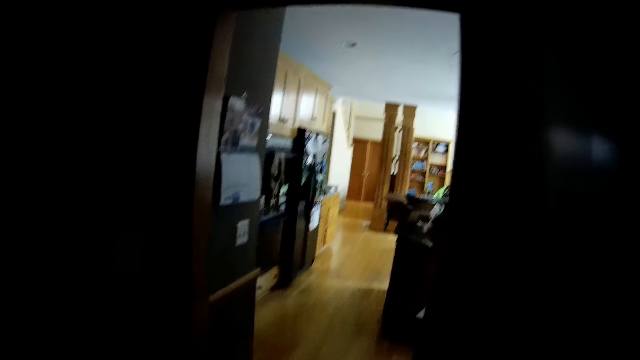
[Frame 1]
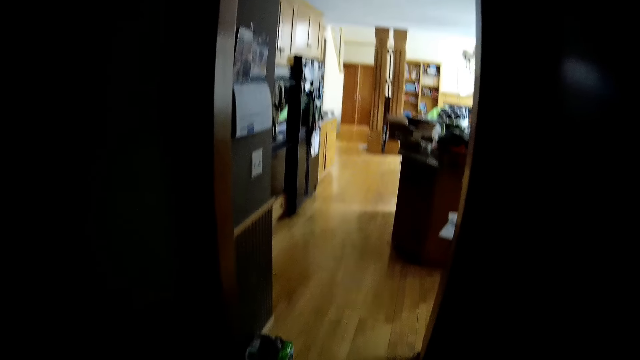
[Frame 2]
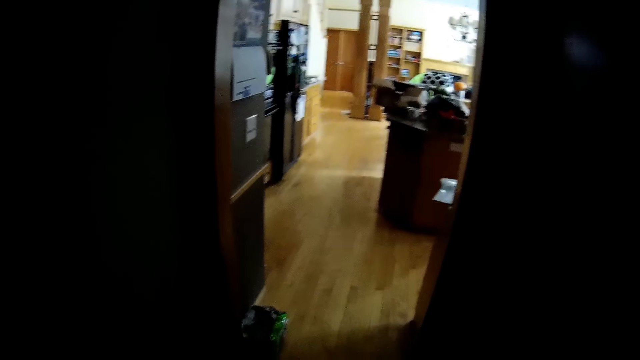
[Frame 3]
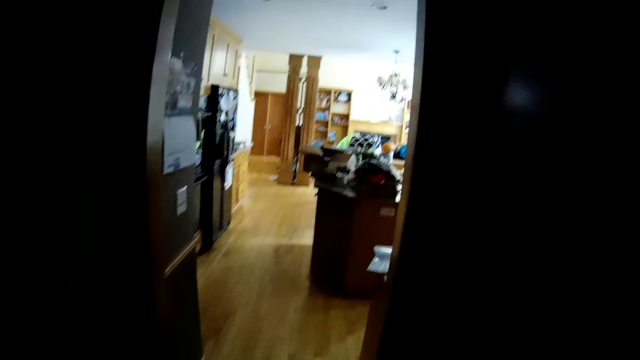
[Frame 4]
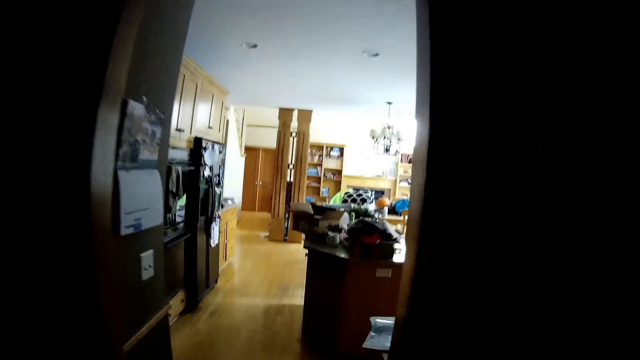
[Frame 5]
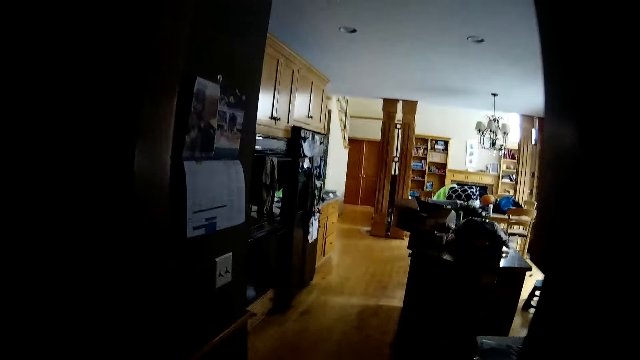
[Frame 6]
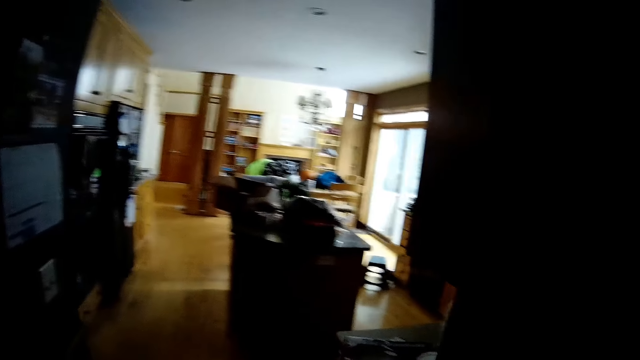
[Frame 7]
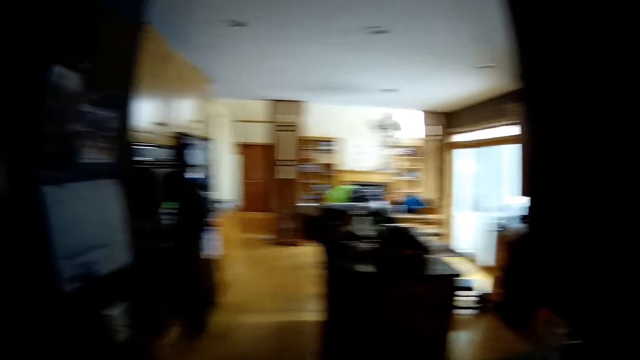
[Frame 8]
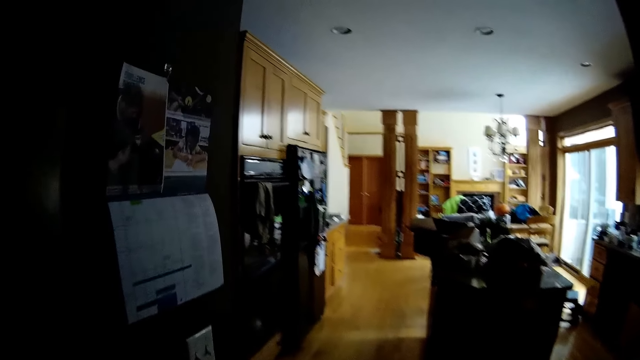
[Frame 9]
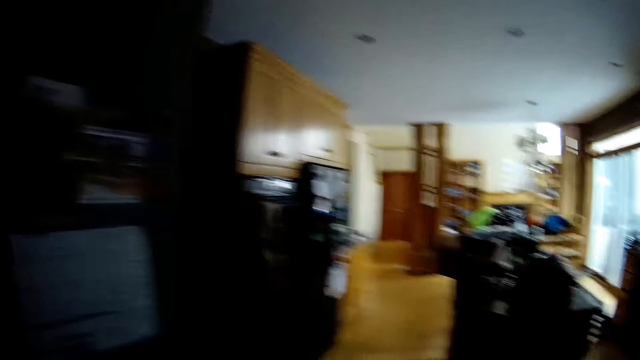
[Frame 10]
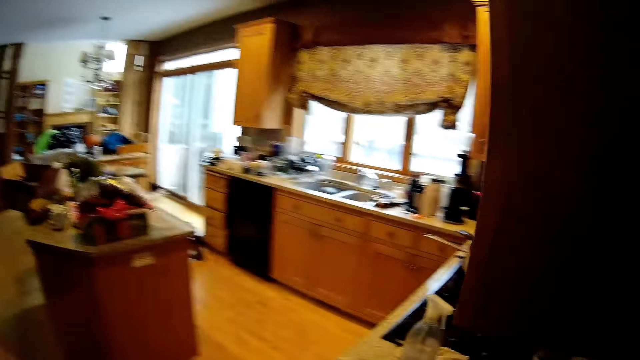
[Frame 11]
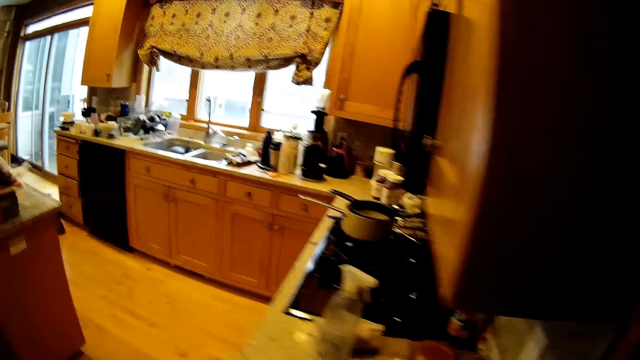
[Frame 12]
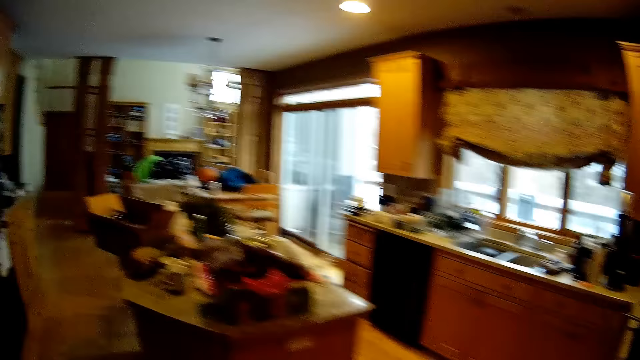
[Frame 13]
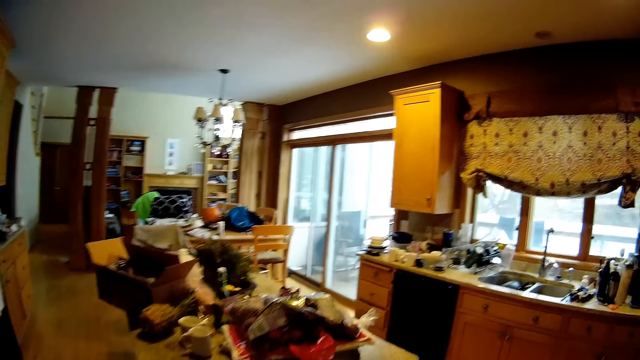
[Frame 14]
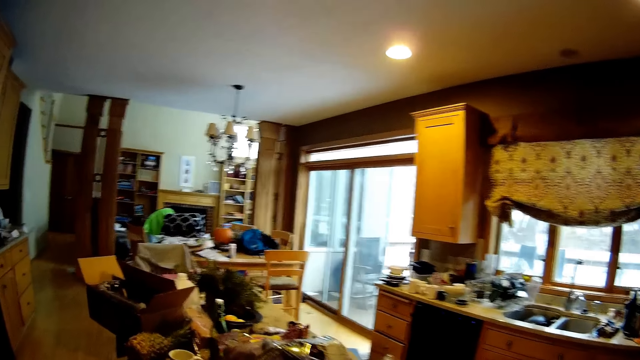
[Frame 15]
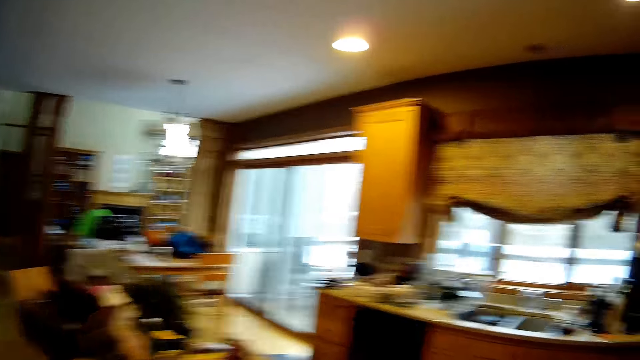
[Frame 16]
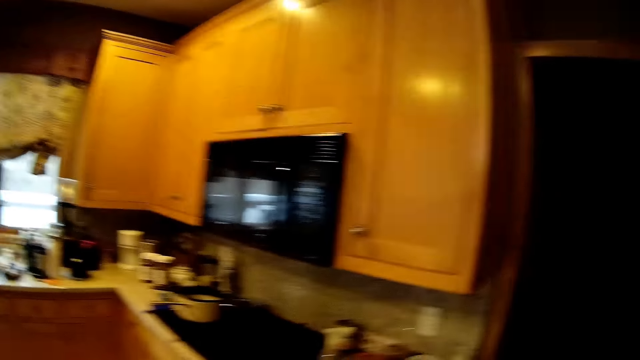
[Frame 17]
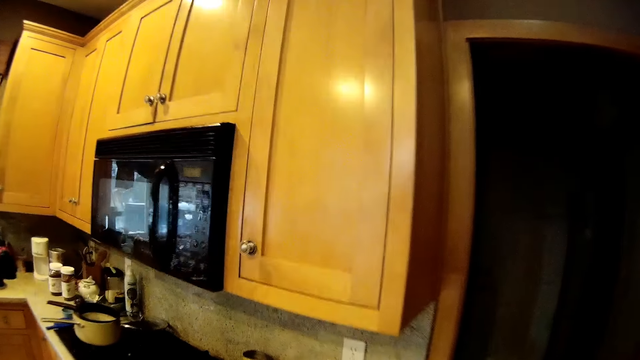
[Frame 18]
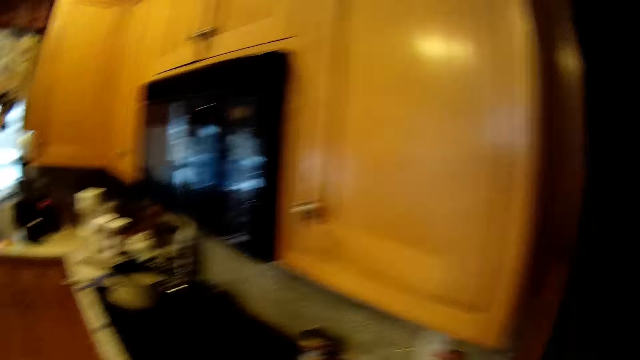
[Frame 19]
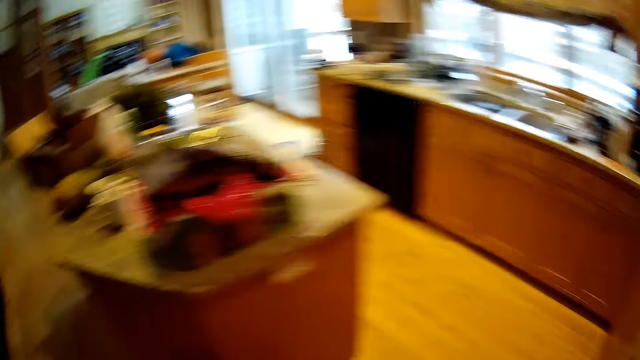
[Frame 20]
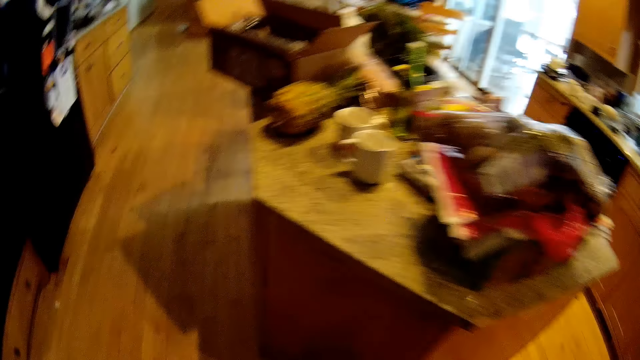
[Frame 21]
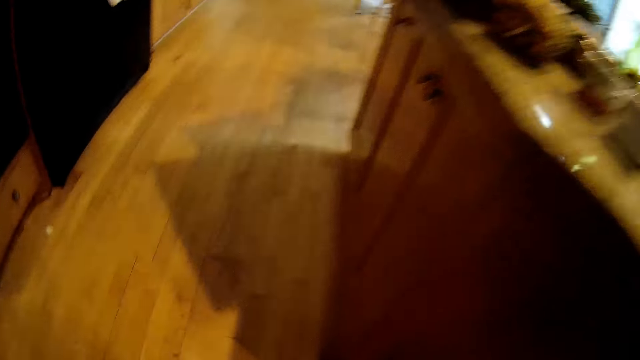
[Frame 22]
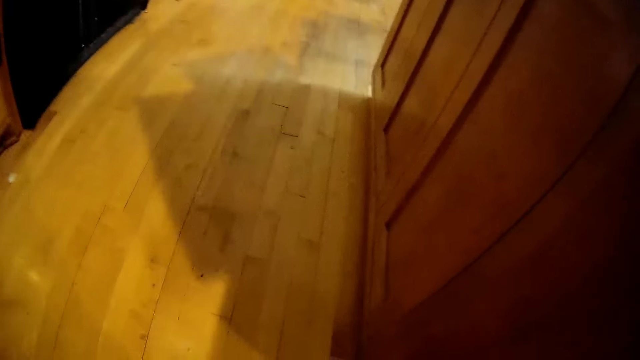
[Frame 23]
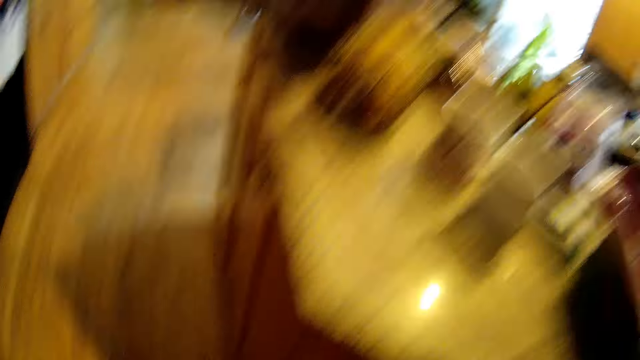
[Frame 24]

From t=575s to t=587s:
The camera wearer switches on the lights.

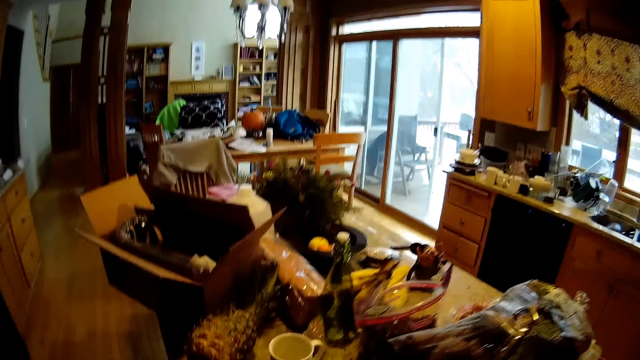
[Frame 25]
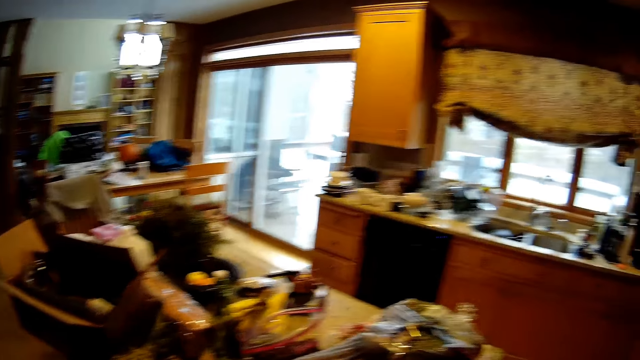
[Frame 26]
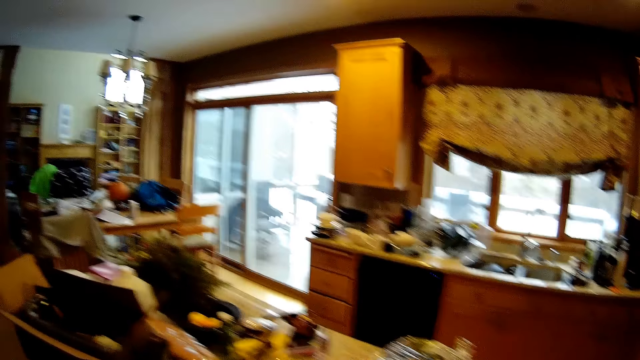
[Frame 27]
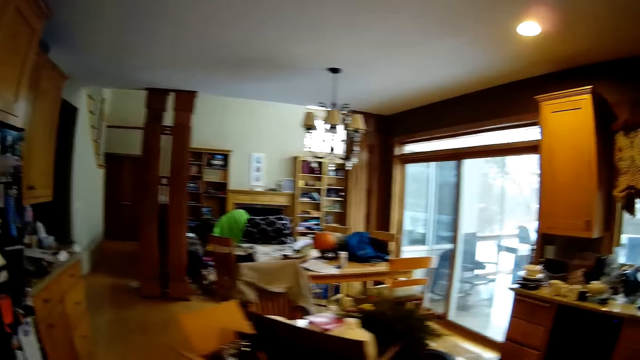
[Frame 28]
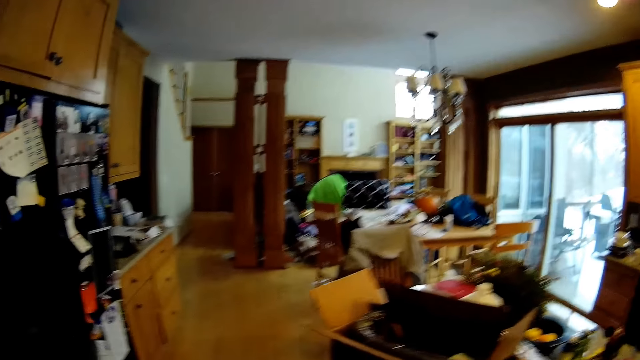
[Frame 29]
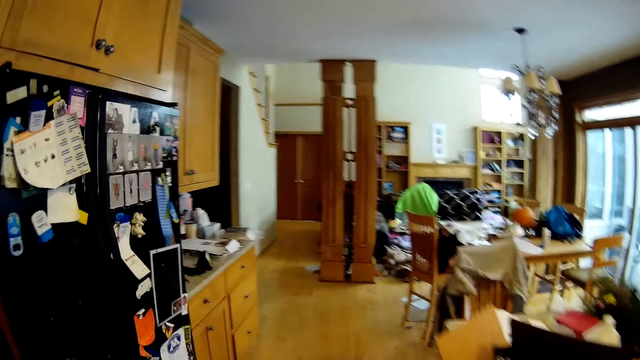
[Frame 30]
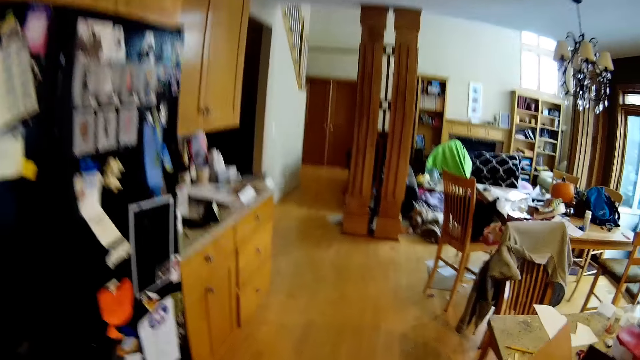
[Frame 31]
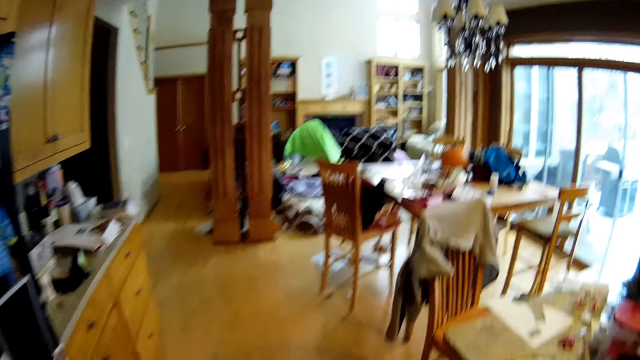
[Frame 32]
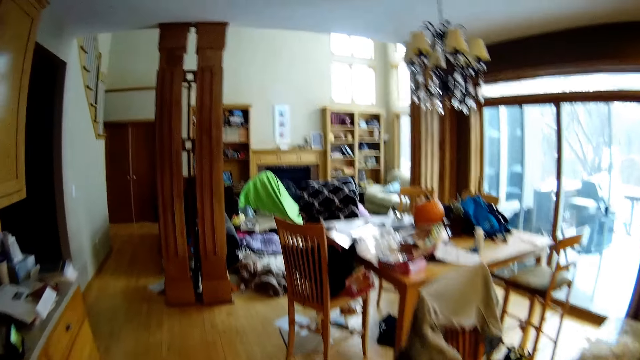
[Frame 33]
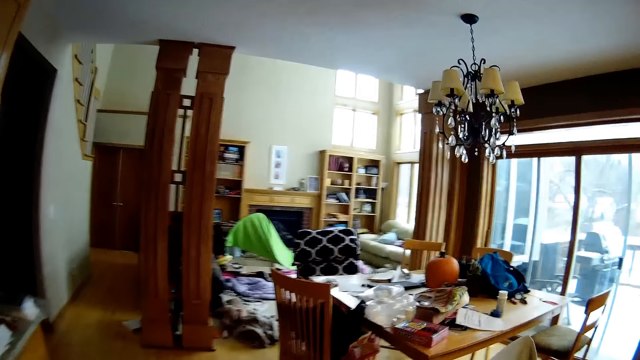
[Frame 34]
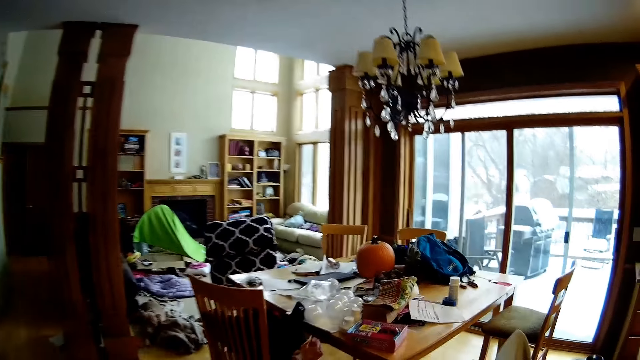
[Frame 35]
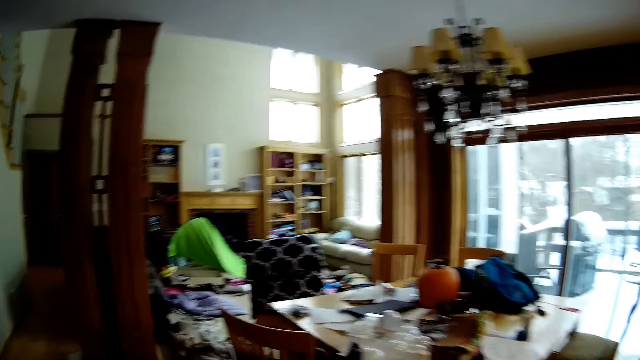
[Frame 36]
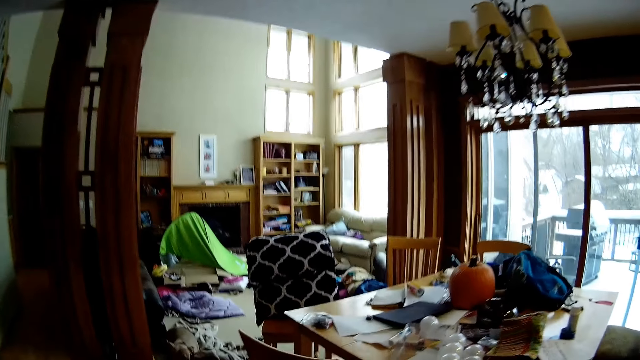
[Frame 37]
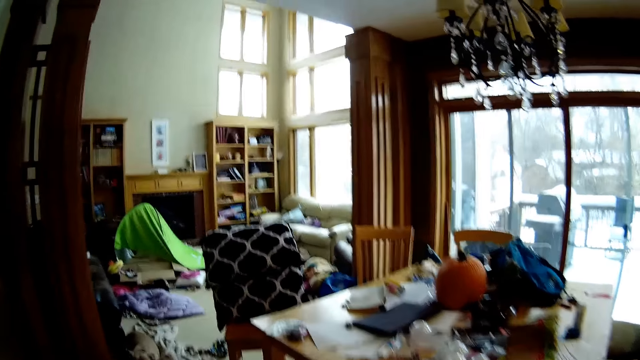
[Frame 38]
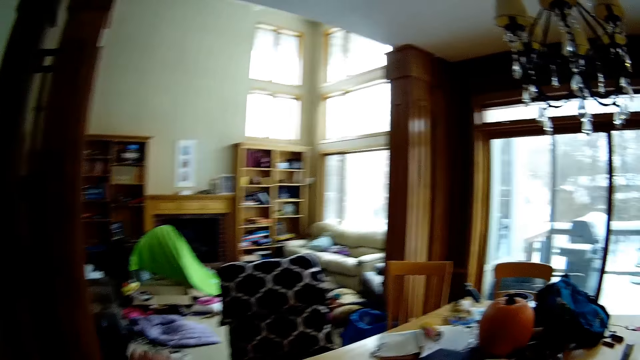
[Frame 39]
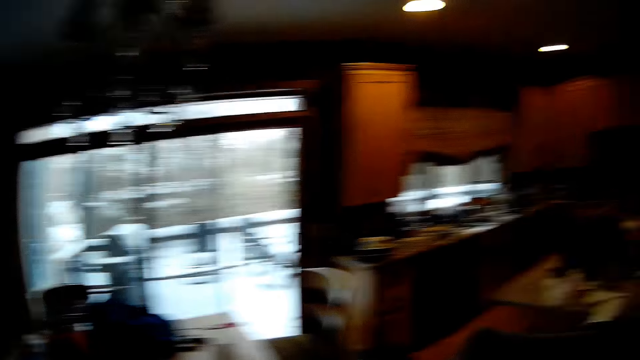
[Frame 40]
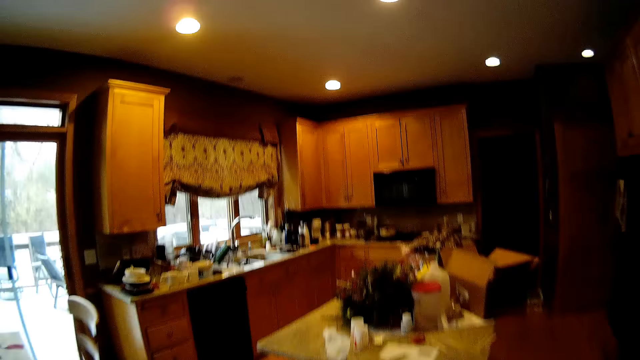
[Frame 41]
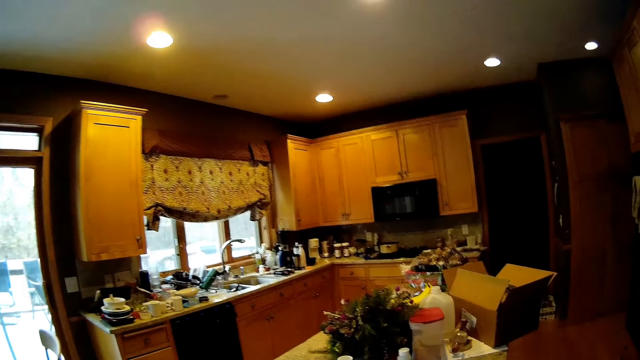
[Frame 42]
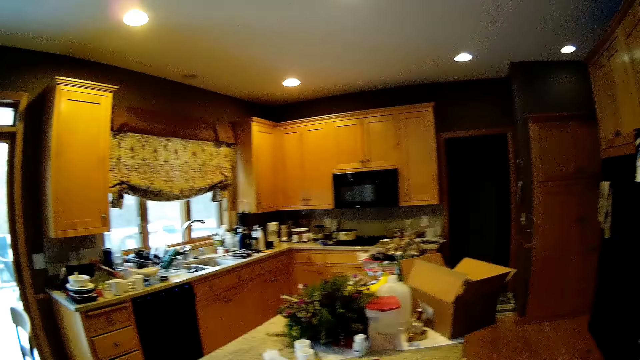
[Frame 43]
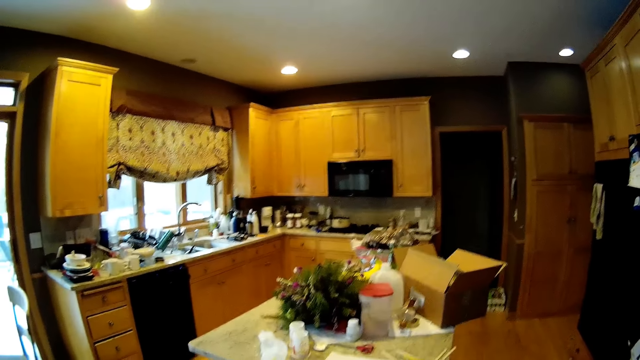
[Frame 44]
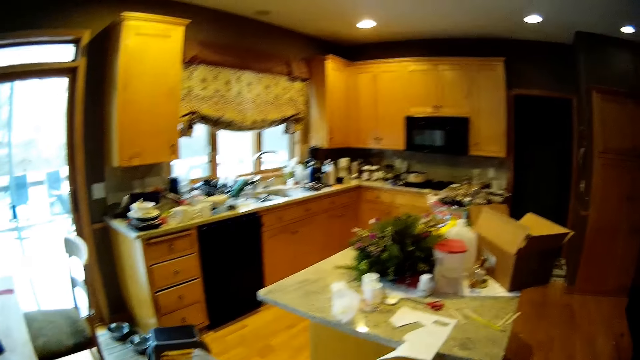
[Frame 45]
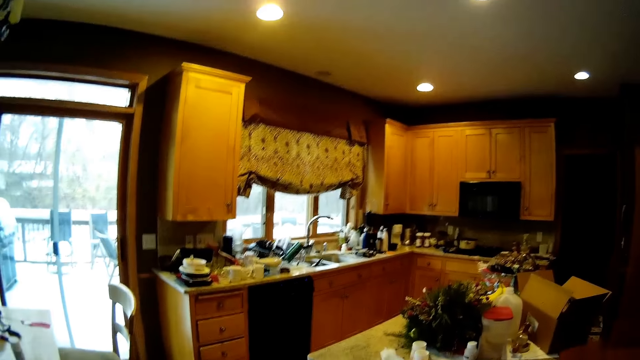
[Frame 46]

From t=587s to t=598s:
The camera wearer looks around the kitchen.
